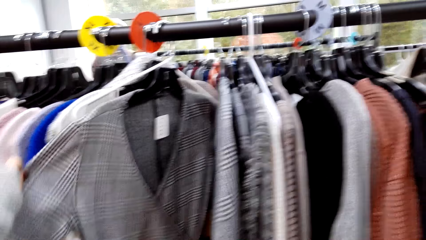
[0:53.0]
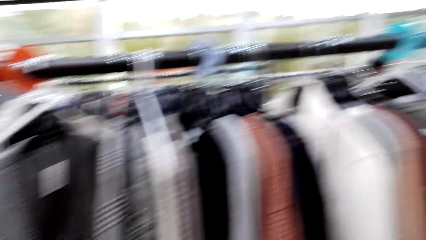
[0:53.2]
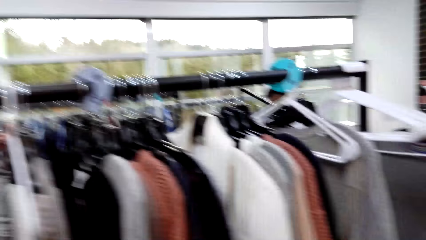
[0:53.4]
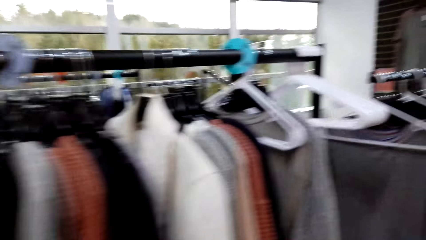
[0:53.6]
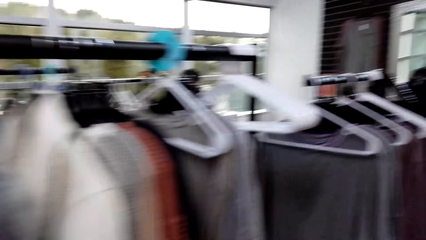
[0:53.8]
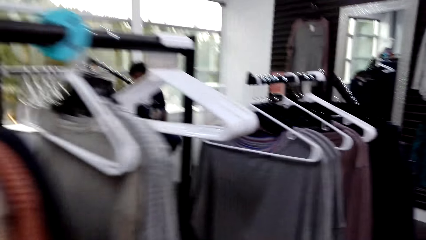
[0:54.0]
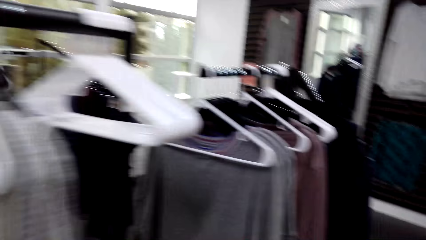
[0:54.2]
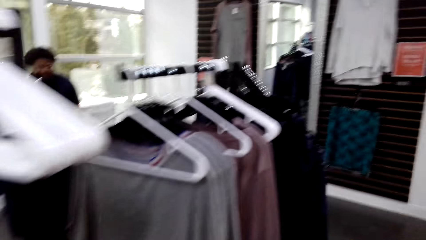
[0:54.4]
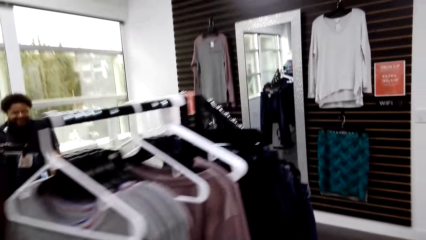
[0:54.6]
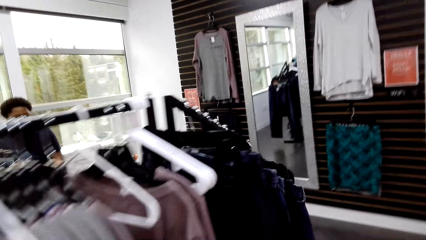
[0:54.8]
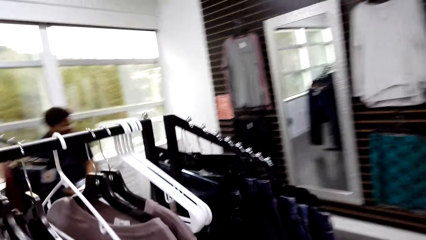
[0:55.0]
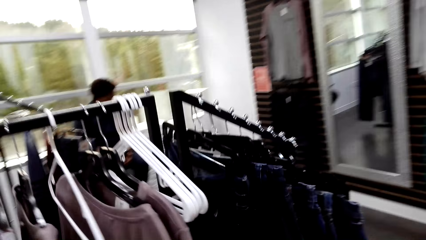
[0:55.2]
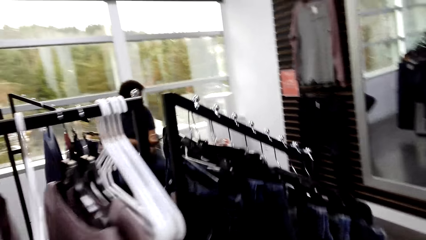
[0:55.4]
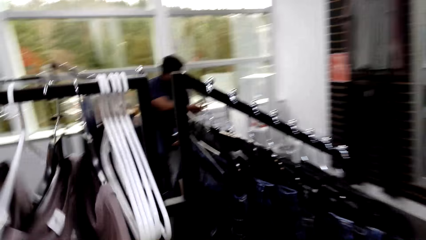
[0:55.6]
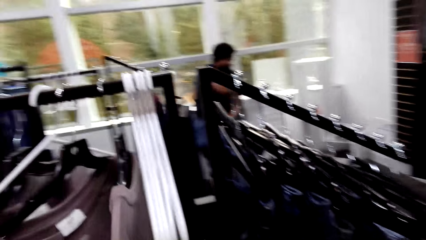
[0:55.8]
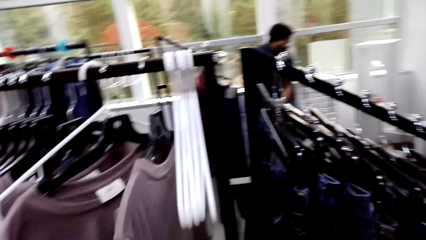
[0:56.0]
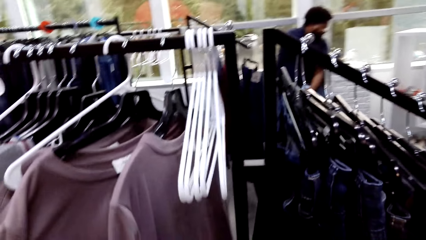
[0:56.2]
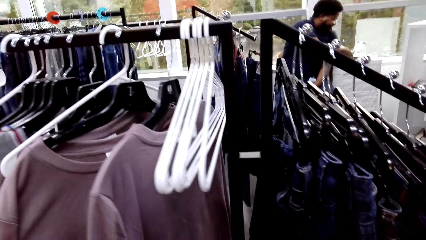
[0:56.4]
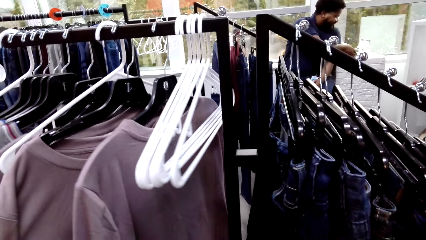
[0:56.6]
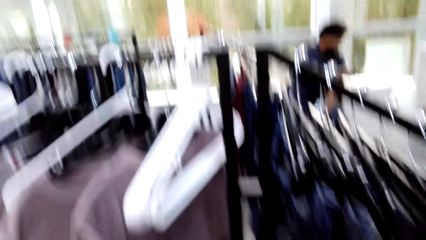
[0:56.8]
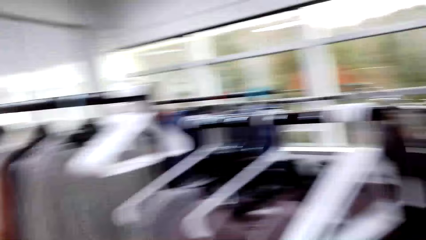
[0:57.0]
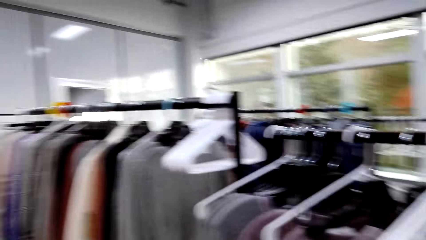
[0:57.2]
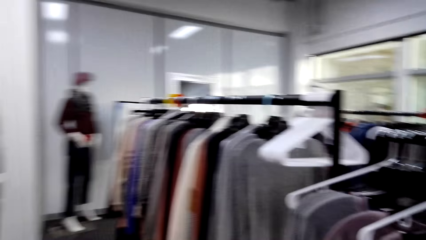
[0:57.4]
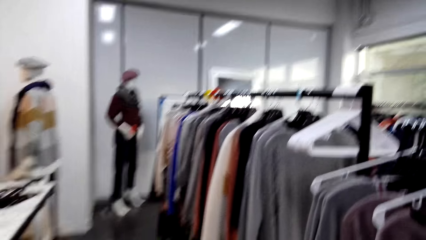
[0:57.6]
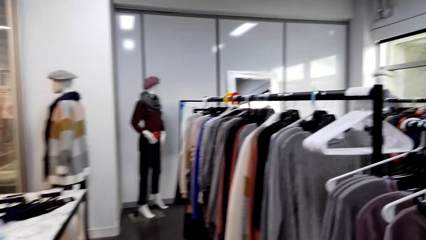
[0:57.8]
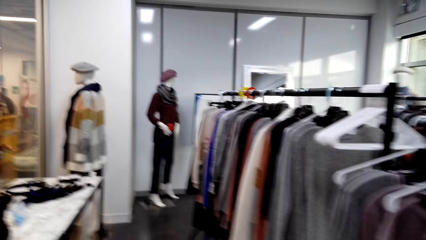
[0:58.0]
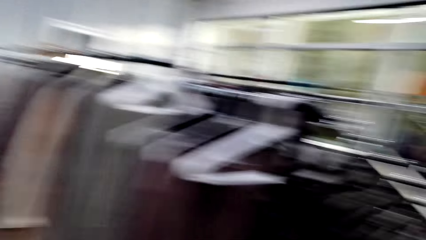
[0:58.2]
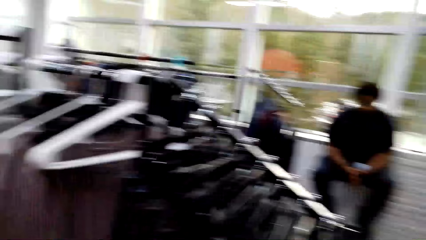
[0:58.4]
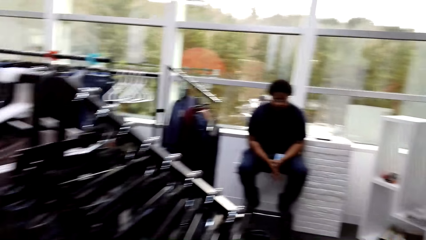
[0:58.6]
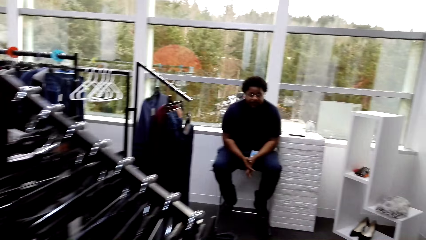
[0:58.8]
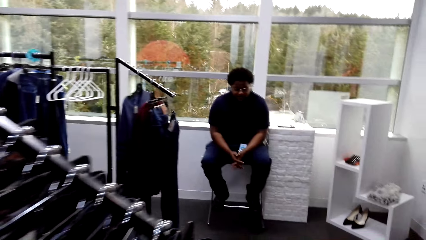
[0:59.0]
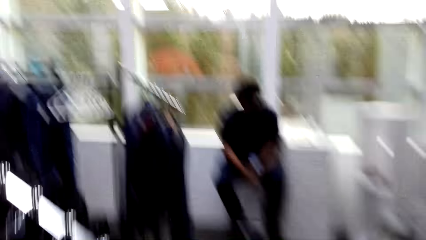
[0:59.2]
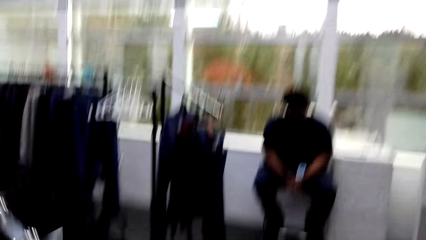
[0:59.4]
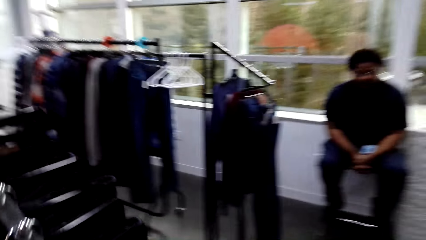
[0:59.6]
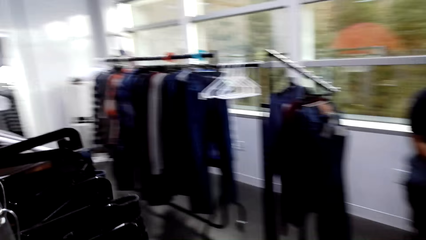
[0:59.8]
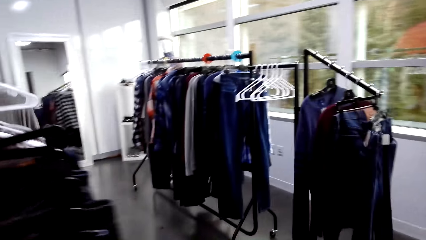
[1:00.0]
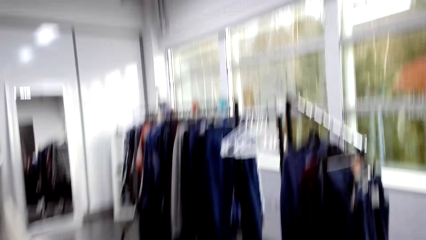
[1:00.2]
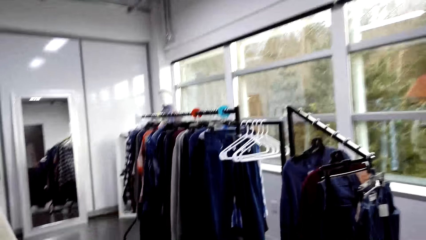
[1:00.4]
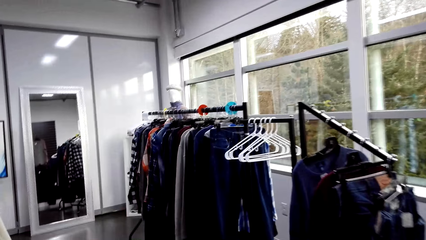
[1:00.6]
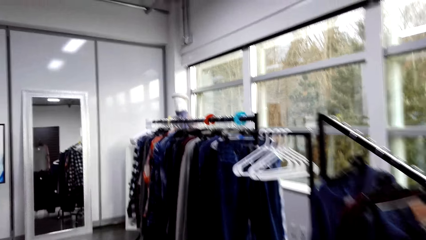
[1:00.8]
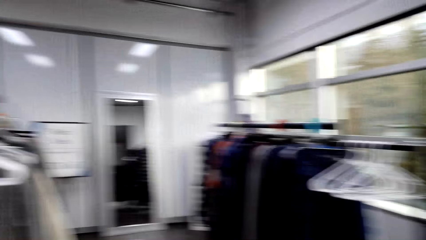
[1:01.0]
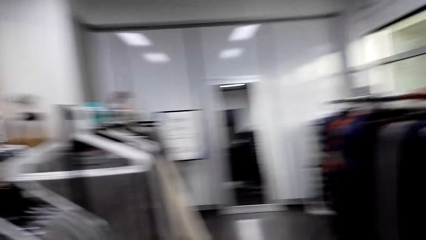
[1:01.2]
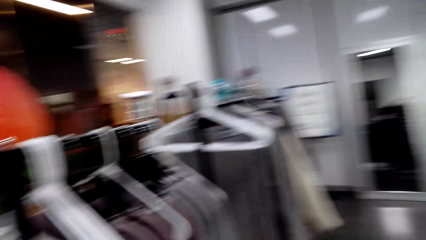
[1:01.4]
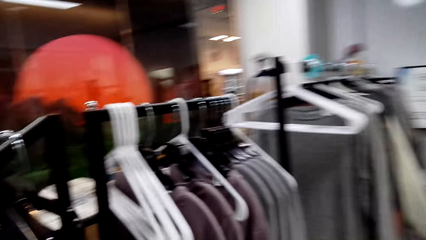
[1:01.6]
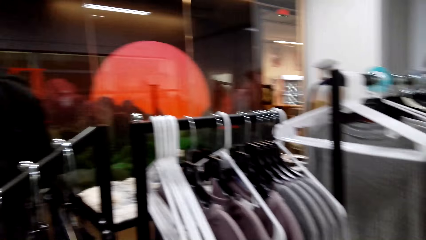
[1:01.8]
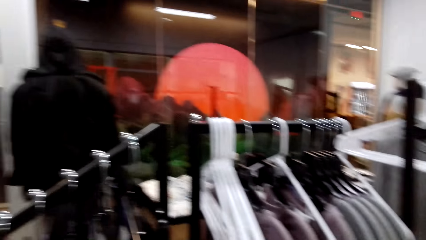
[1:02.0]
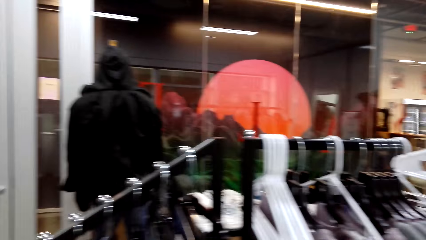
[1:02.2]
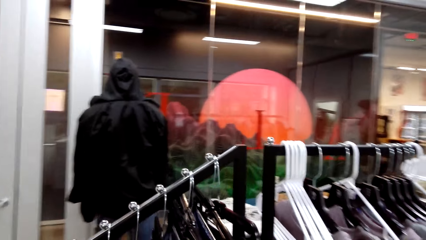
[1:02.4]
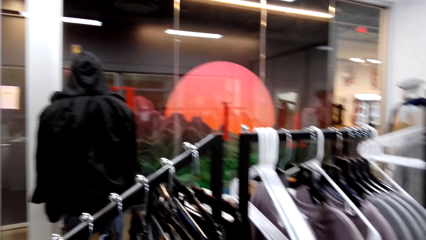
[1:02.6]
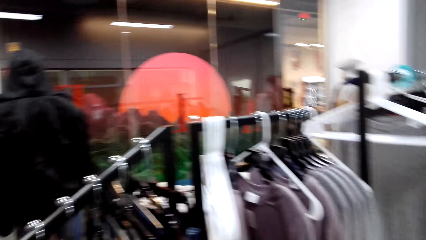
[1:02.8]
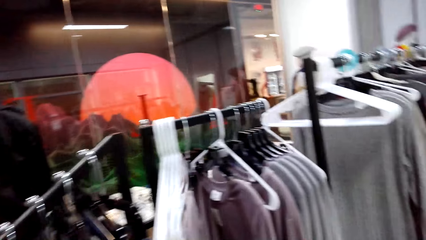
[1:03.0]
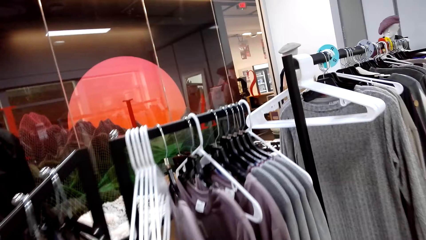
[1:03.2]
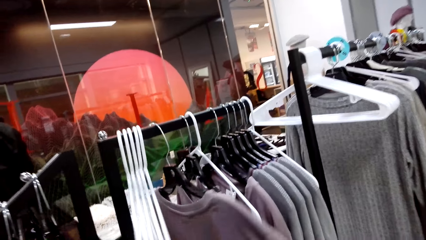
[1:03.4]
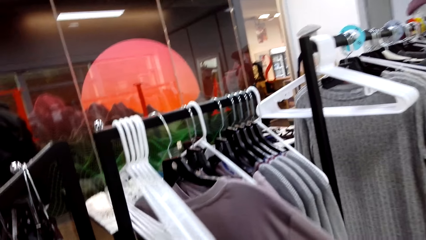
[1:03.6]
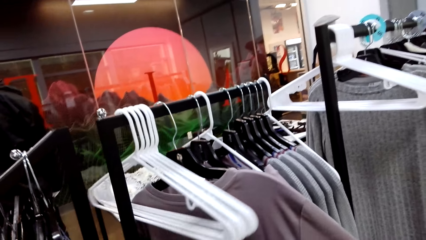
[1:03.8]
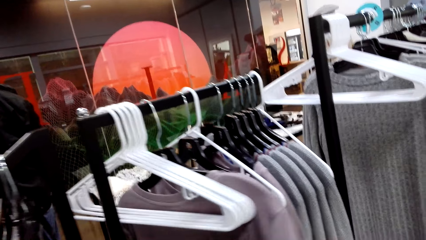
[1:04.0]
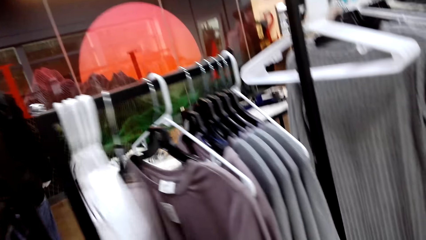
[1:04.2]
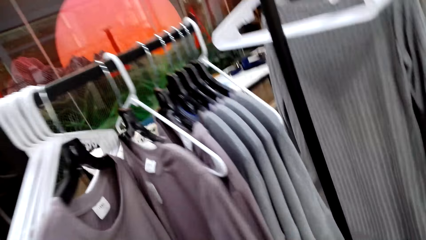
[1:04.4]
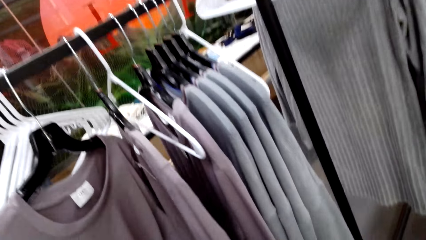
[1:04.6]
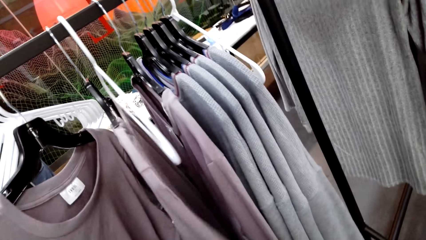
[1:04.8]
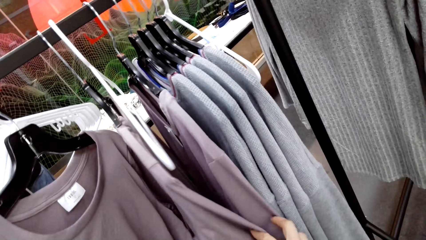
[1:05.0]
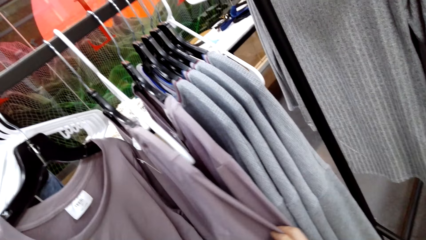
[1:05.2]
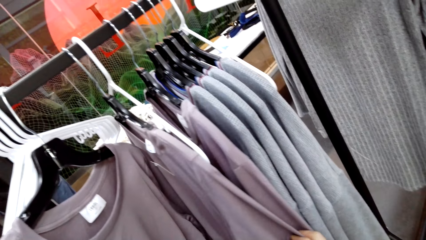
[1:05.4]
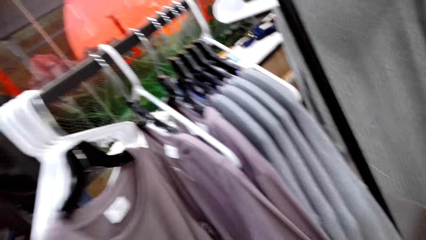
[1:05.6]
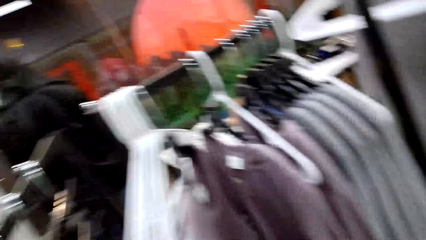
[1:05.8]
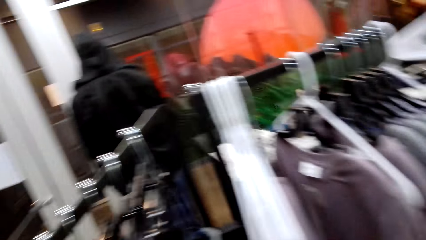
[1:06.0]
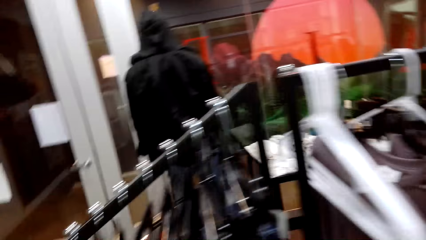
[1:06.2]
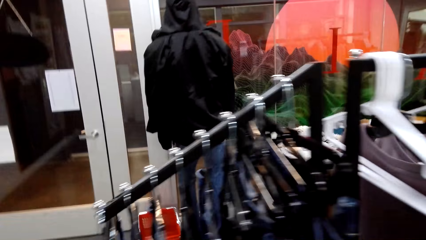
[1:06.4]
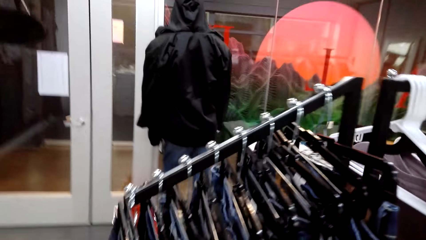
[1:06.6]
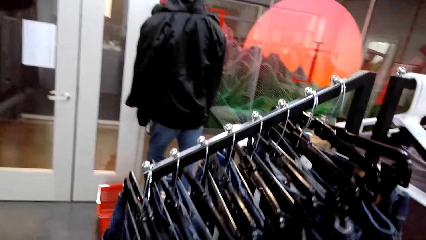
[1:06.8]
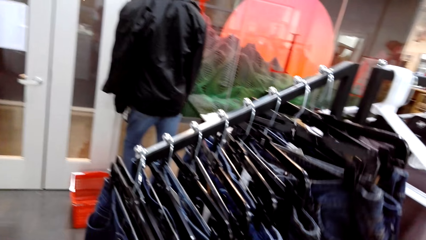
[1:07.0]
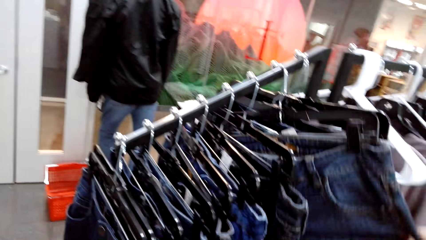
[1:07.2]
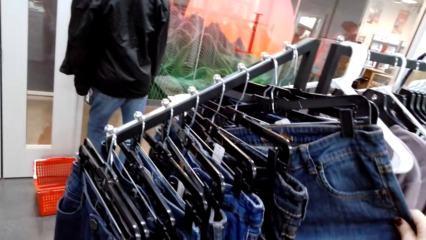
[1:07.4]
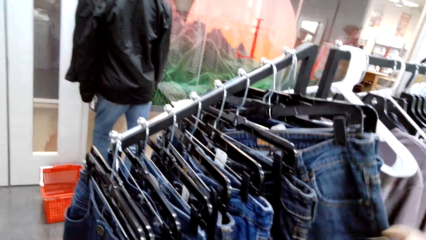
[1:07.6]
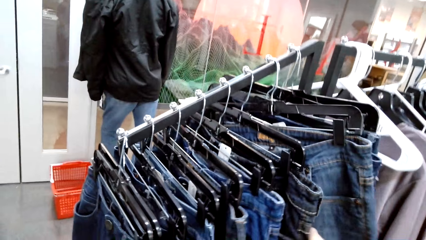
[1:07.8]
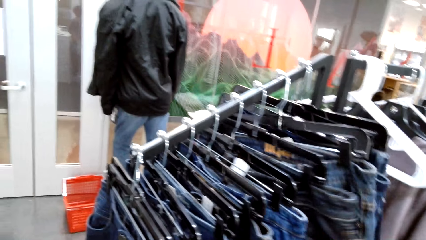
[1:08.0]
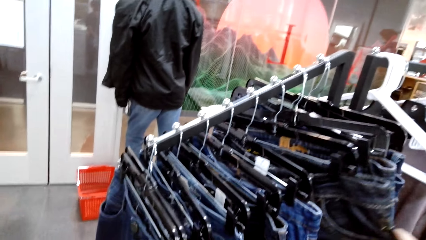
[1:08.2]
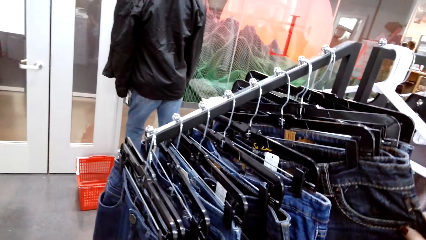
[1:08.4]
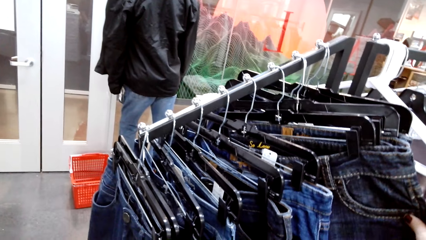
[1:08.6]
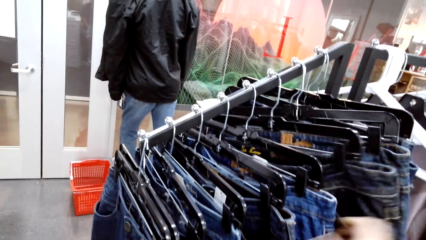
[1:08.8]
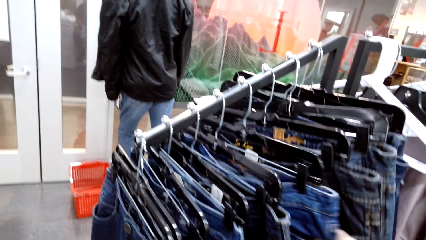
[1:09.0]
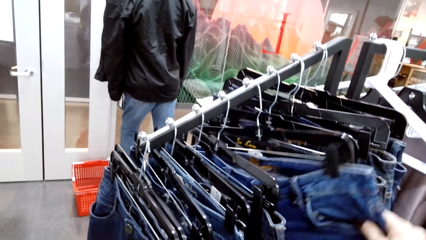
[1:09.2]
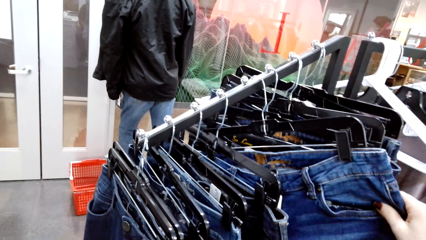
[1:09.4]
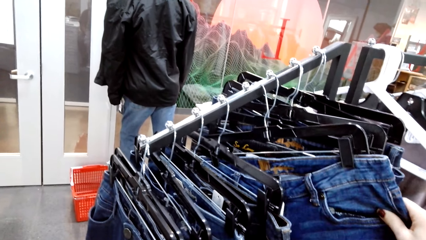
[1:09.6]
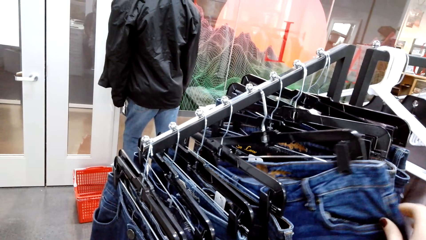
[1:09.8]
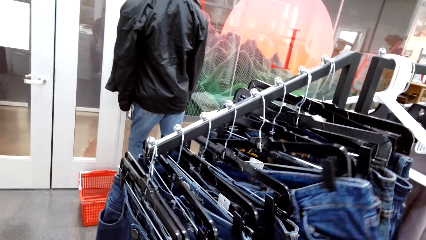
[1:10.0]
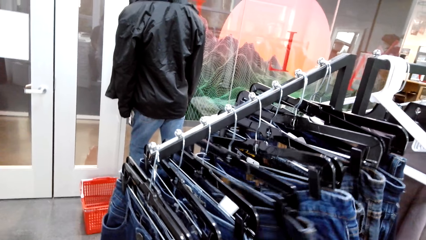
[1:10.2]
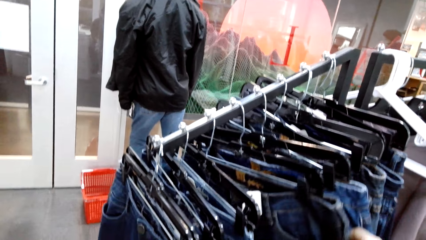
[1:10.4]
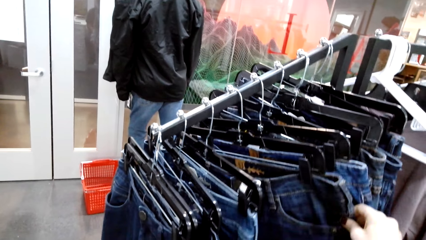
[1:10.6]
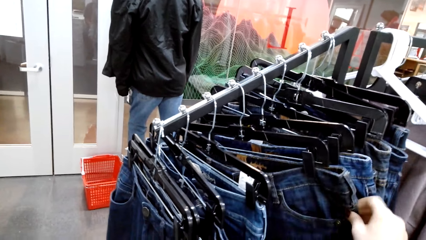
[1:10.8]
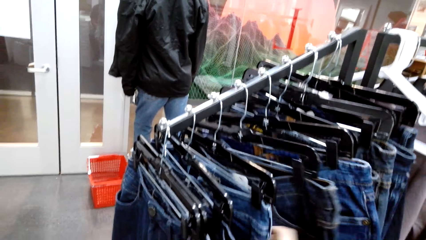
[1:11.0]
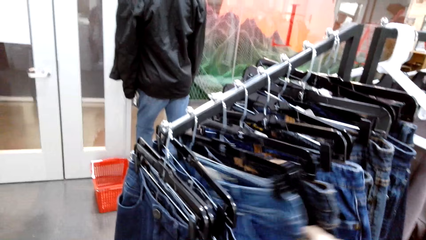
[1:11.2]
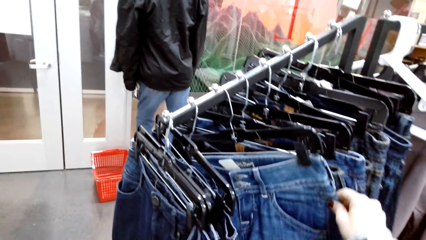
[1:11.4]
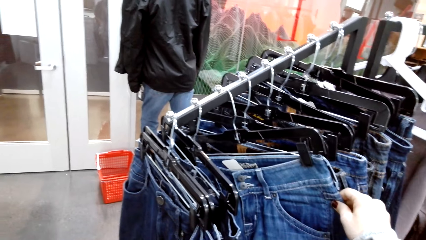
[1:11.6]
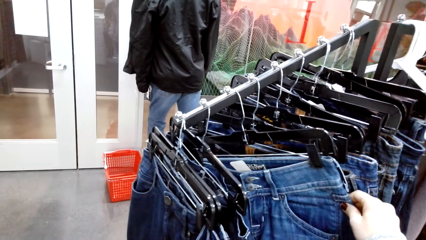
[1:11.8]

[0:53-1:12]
The camera wearer walks in the shop. They converse with a man. They walk in the room. They touch the blouses with both hands. They stare at the blouses. They stare at the jeans.
